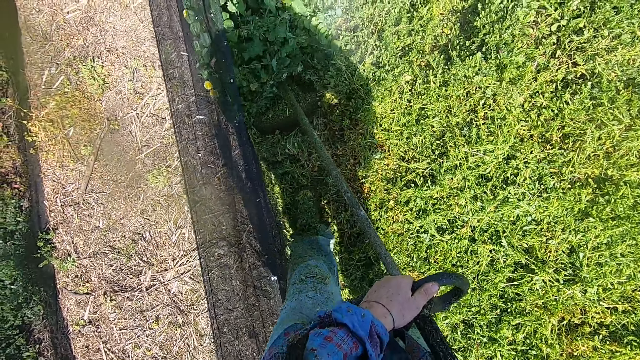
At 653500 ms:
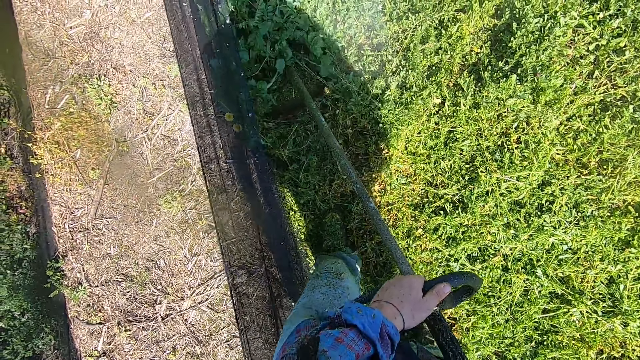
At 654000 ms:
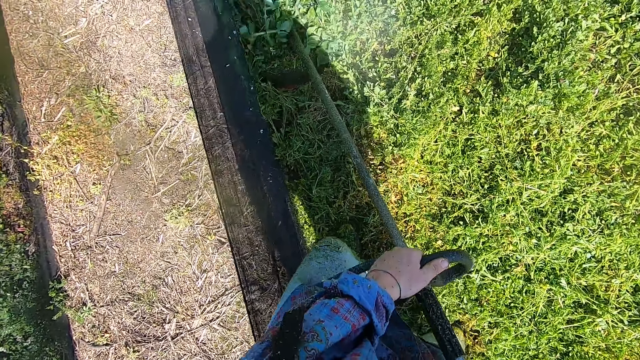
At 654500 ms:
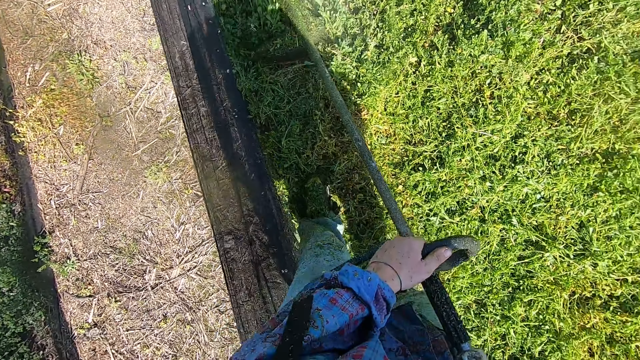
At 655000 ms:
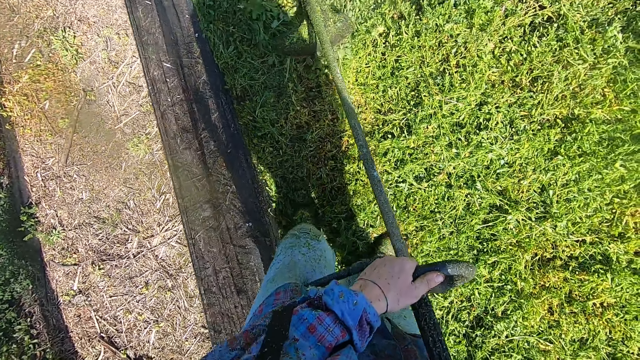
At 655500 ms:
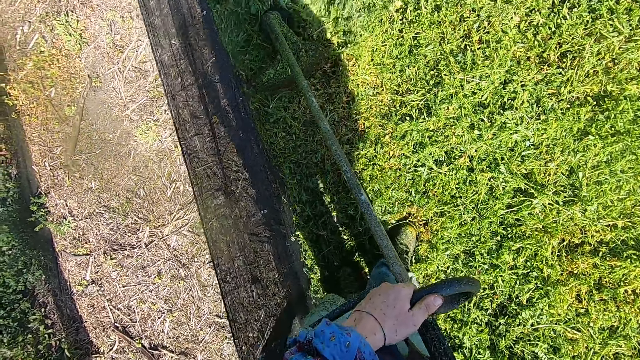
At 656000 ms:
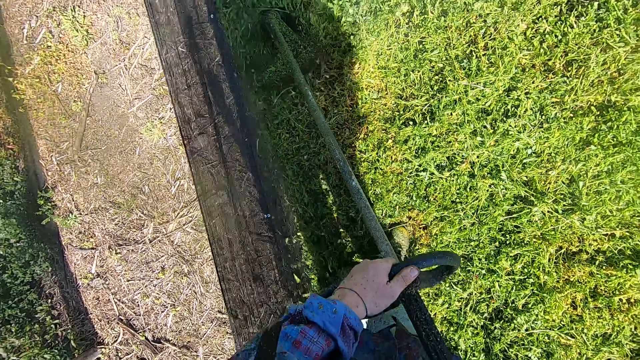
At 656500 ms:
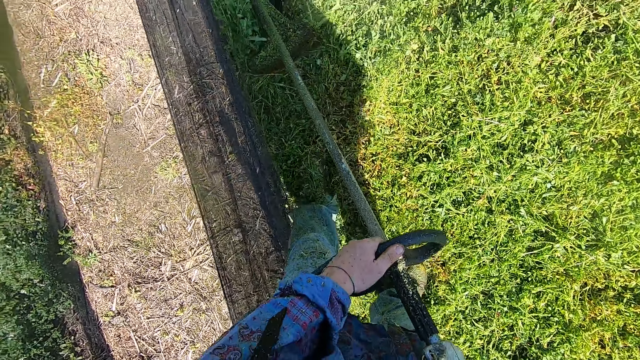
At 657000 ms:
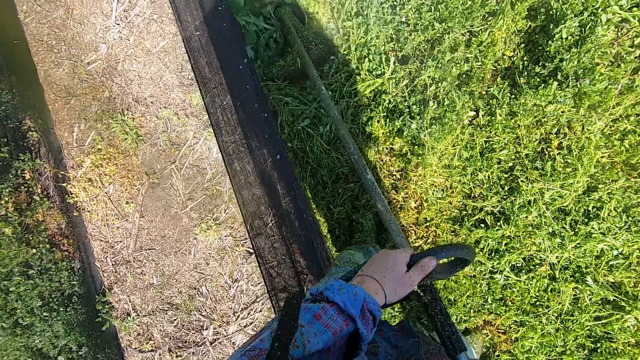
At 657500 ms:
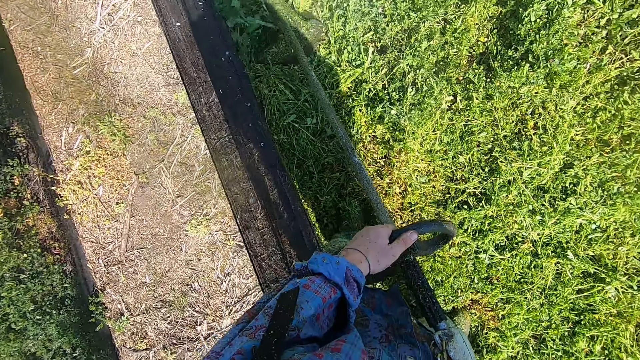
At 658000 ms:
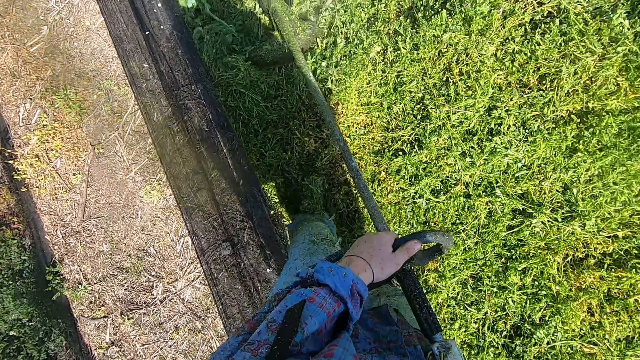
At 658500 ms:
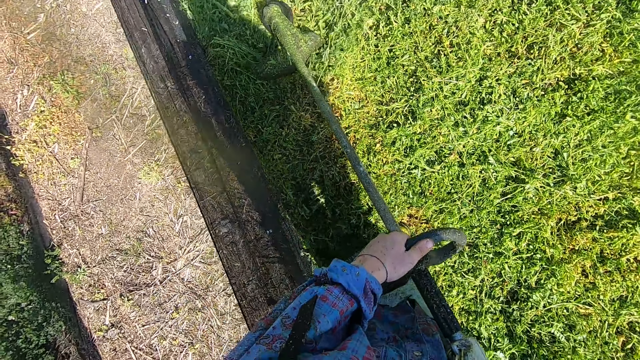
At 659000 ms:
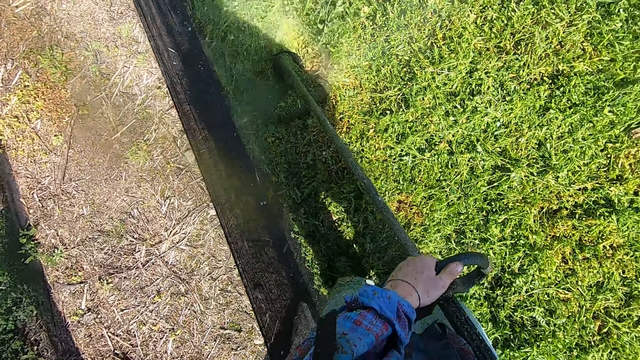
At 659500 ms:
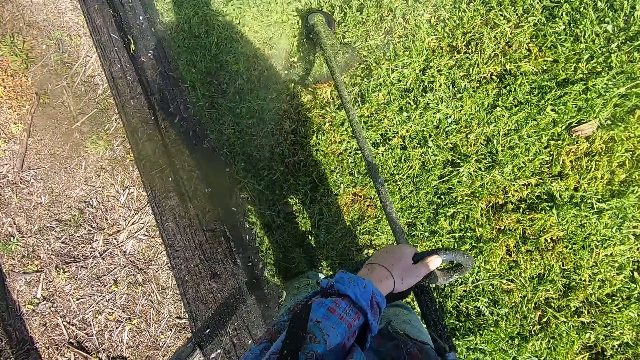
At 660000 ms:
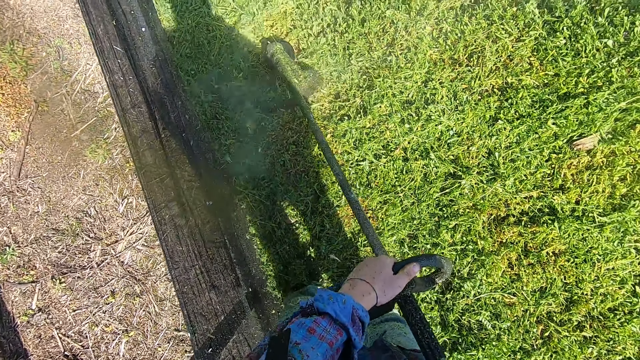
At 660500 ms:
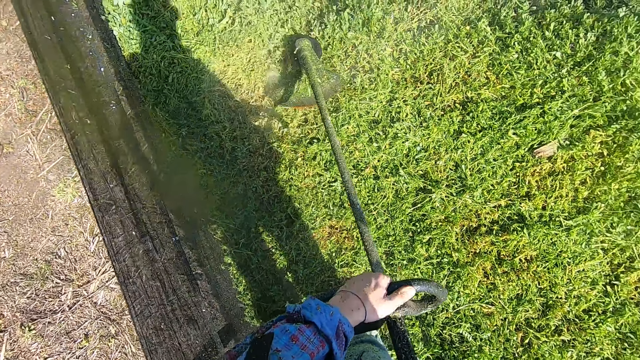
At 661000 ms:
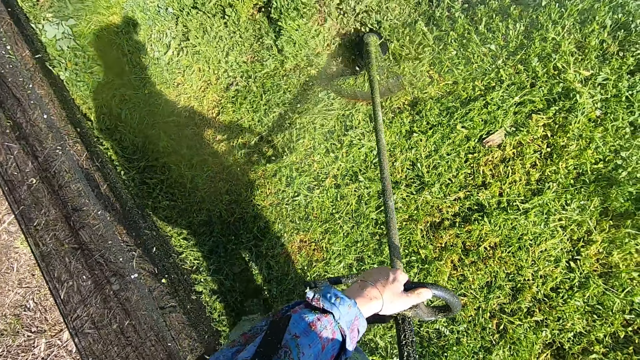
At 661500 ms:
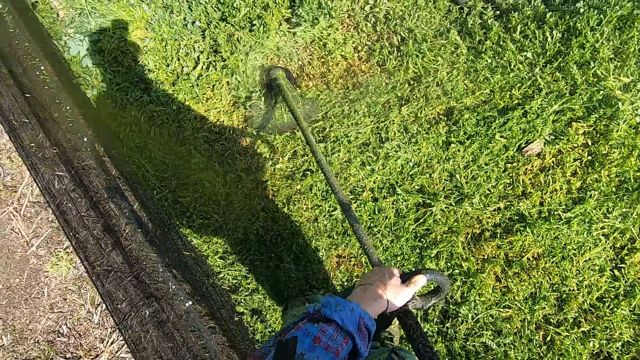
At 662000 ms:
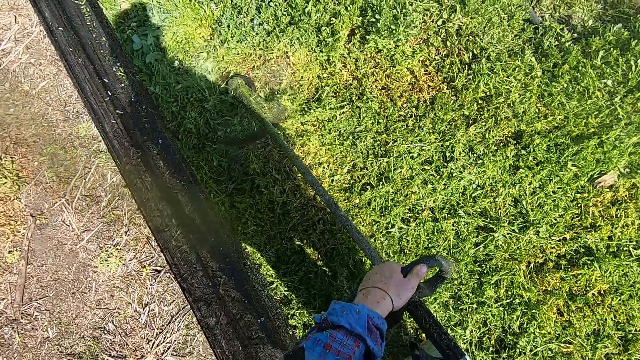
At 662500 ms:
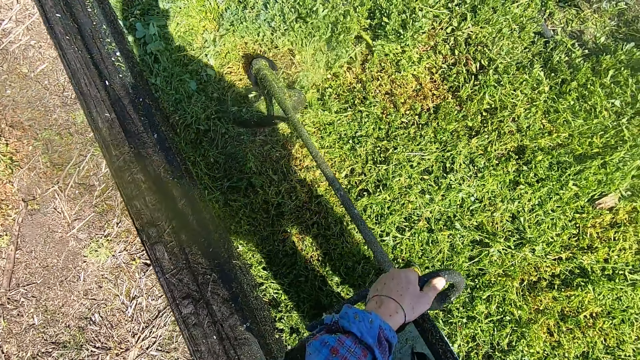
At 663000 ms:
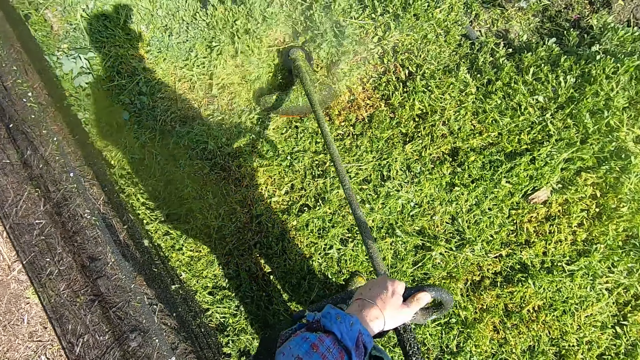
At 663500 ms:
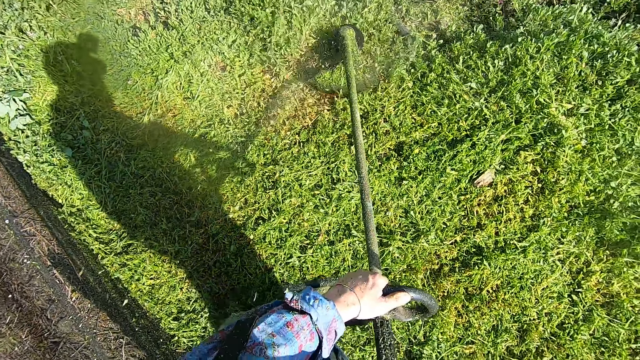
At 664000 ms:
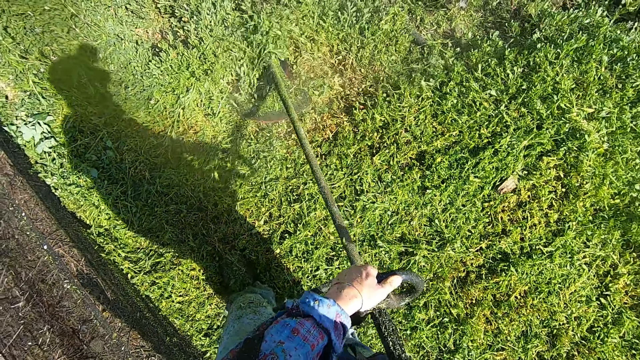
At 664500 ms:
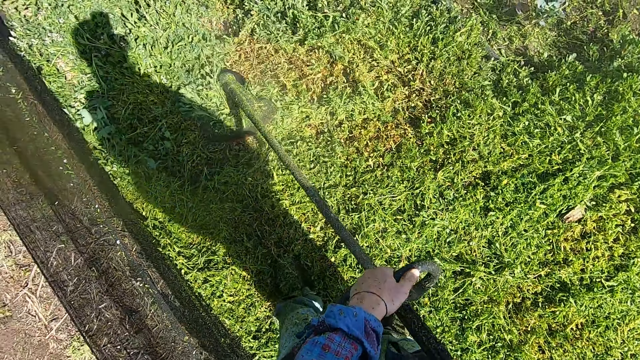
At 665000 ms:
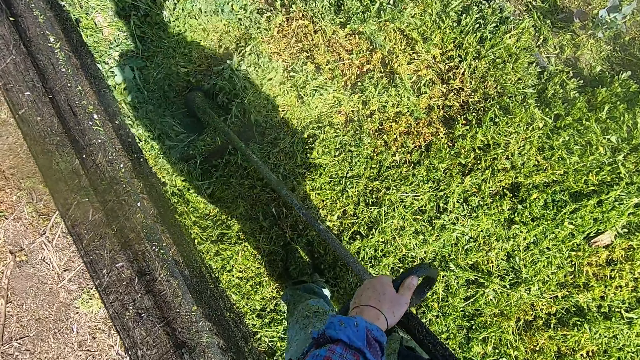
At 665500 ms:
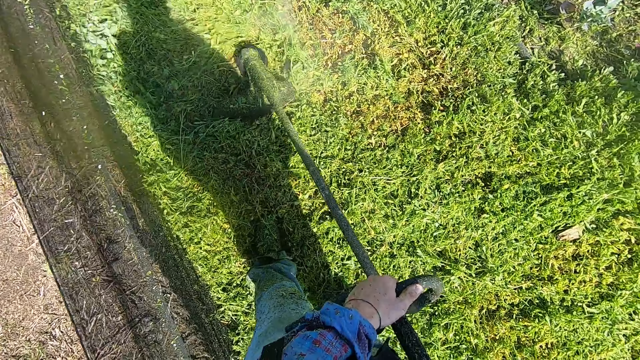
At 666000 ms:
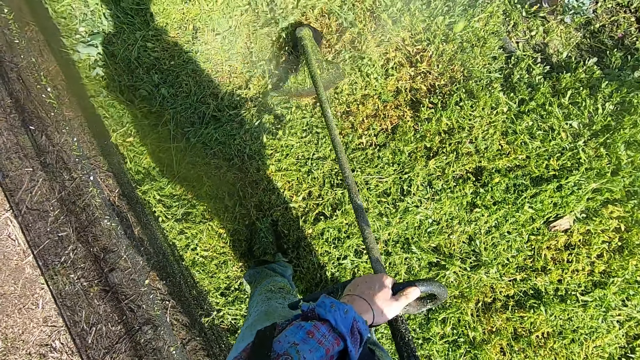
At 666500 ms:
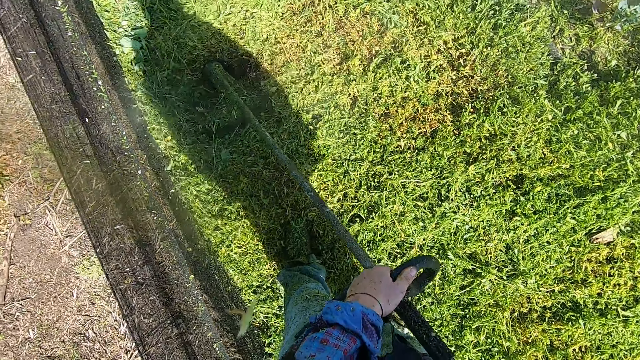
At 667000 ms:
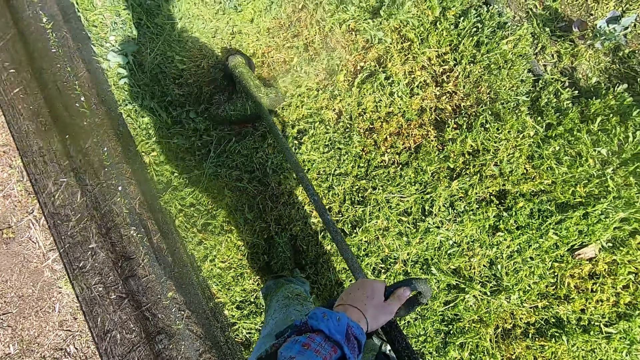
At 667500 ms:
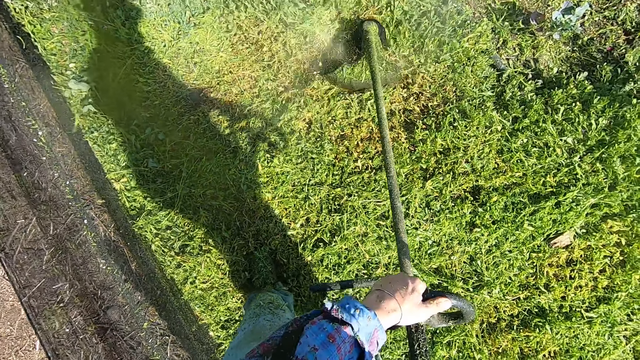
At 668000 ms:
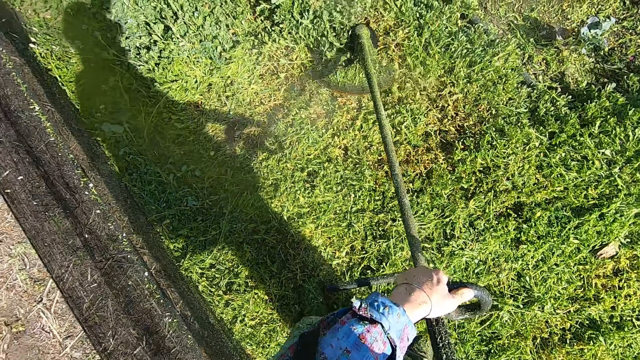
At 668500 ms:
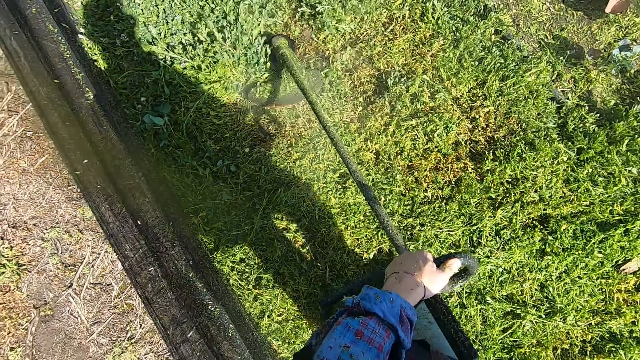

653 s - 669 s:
The camera wearer moves trimming.

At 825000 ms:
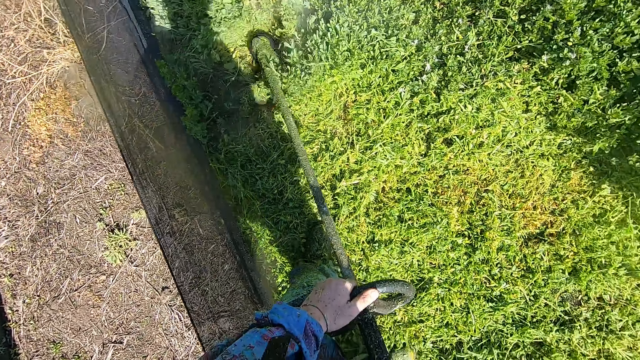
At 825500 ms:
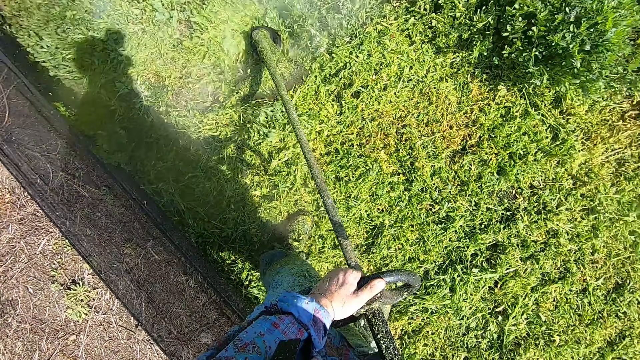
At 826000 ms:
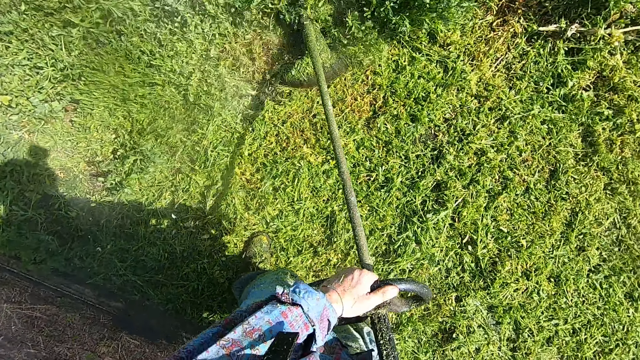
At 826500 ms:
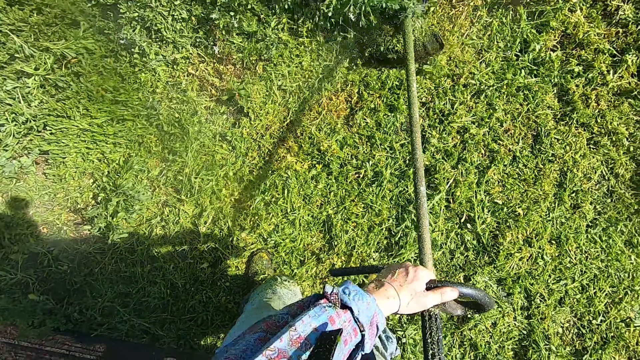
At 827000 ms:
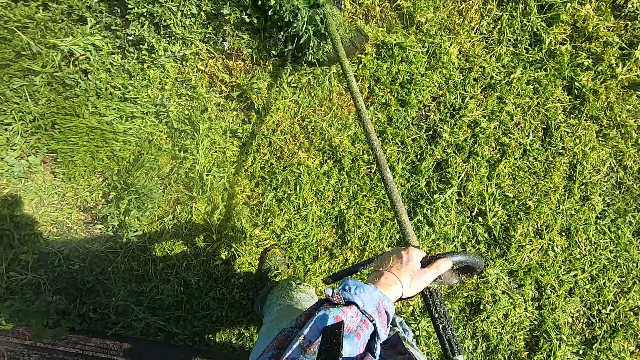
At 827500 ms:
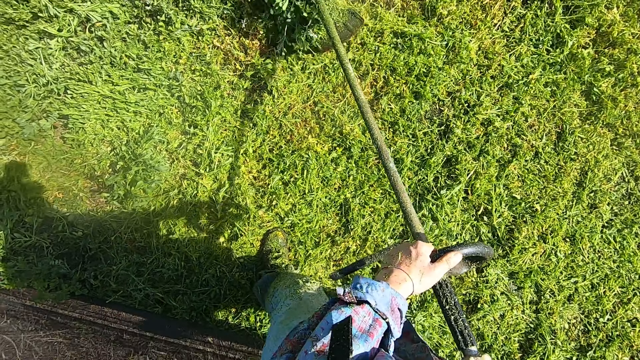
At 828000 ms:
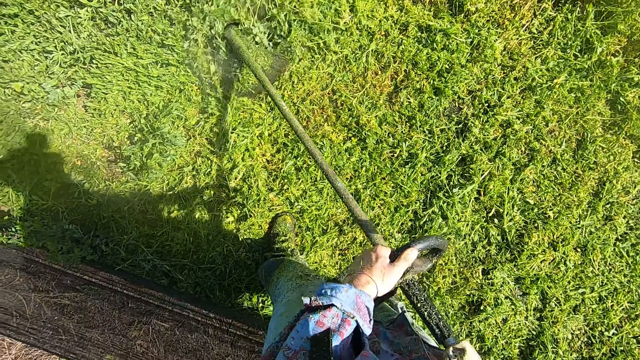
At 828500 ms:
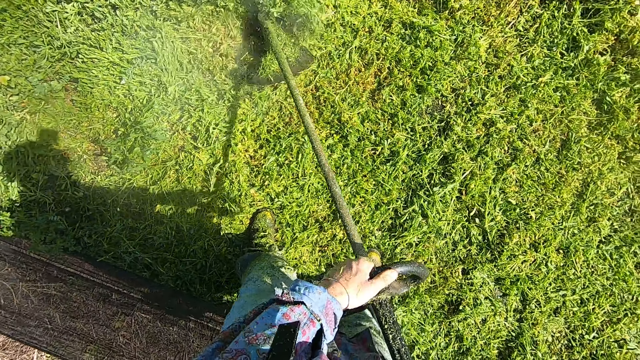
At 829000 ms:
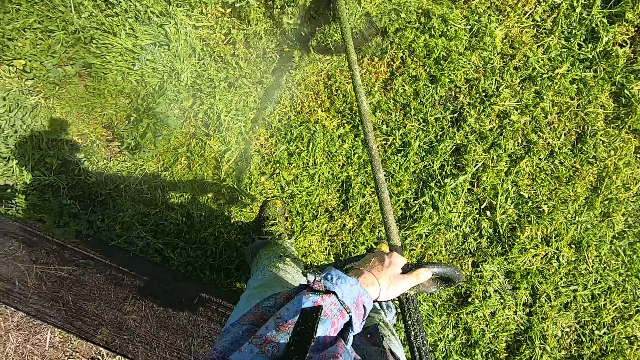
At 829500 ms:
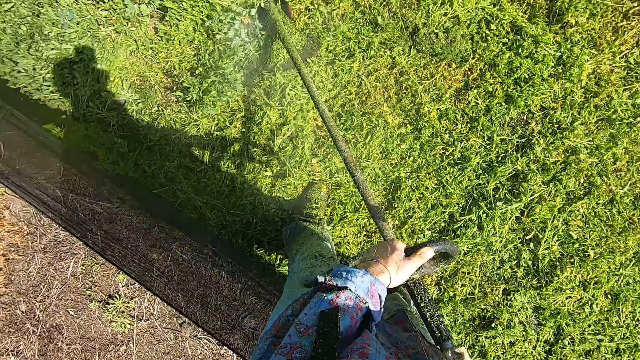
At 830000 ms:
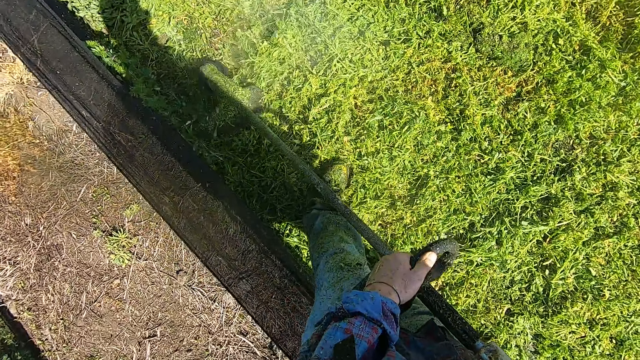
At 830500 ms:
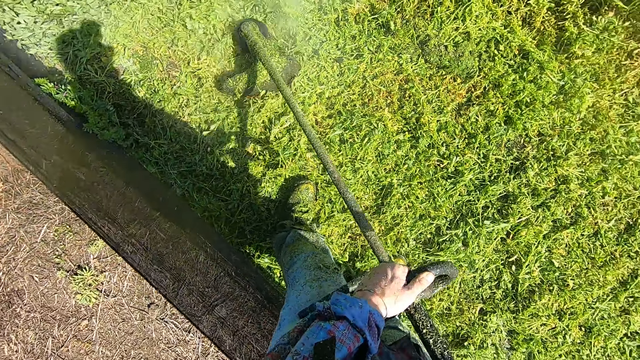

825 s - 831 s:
The camera wearer turns around with a lawn mower.
